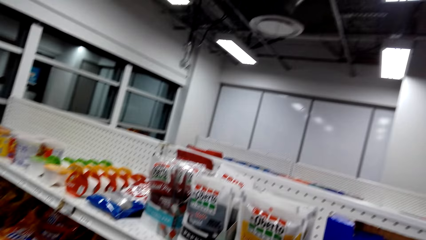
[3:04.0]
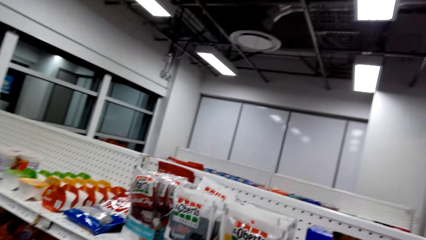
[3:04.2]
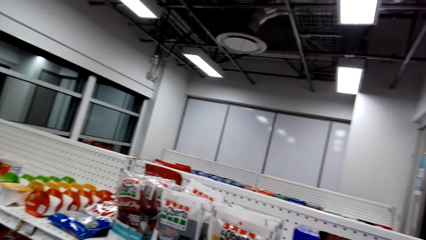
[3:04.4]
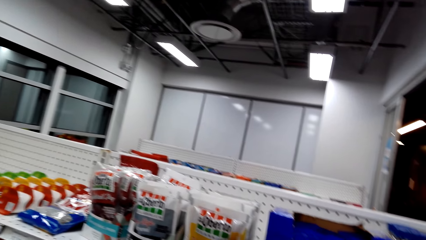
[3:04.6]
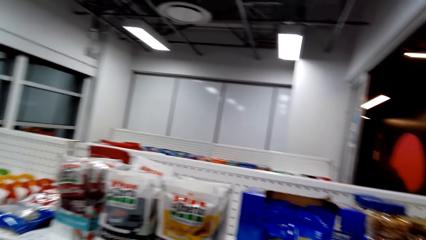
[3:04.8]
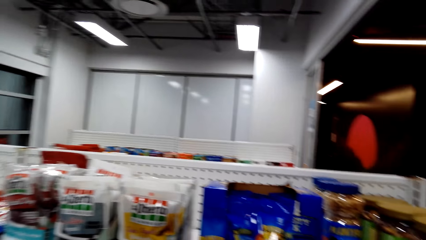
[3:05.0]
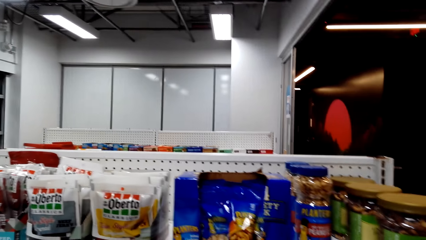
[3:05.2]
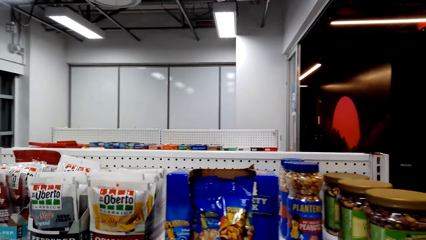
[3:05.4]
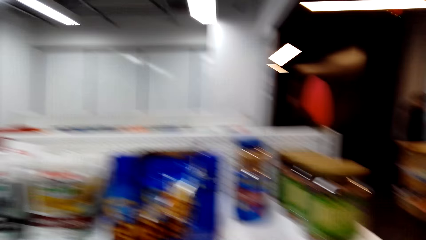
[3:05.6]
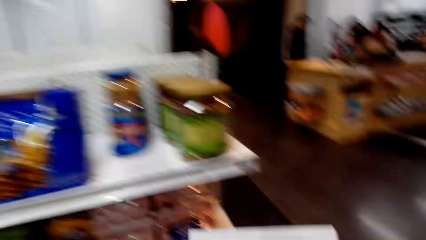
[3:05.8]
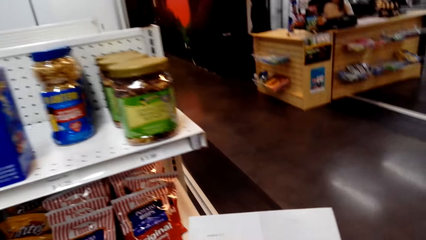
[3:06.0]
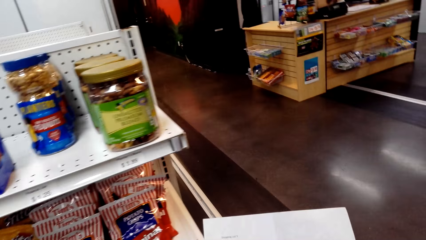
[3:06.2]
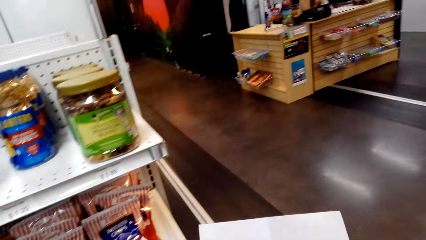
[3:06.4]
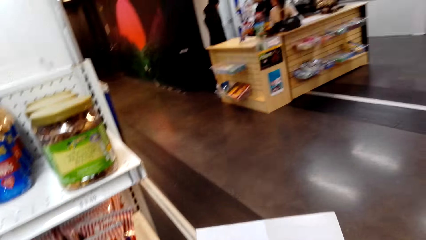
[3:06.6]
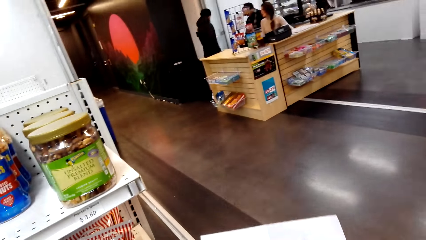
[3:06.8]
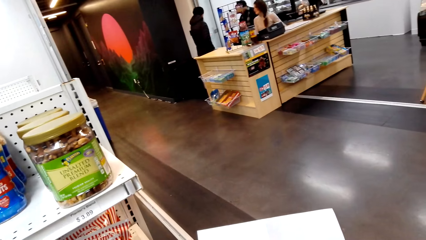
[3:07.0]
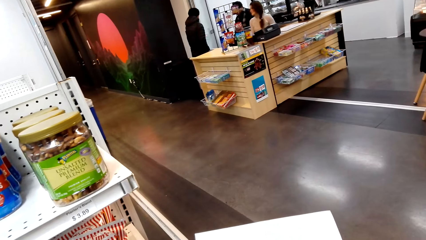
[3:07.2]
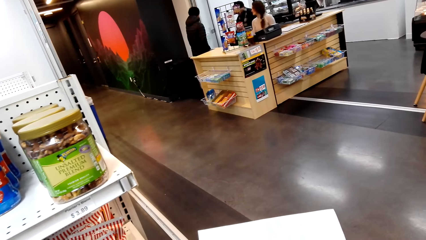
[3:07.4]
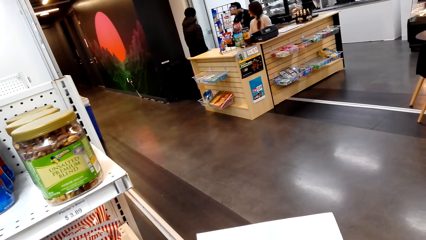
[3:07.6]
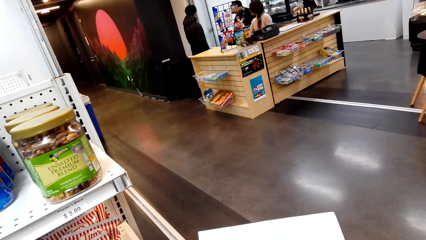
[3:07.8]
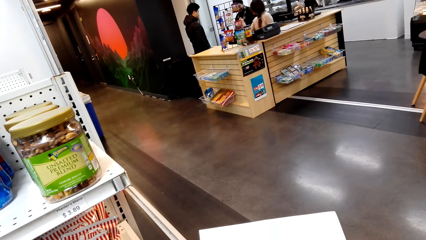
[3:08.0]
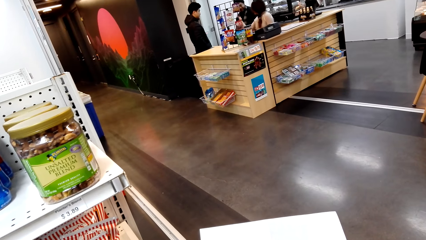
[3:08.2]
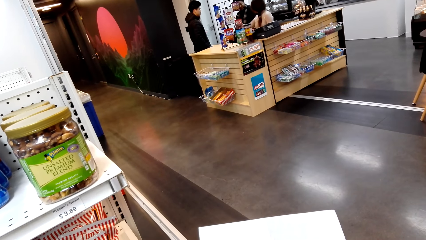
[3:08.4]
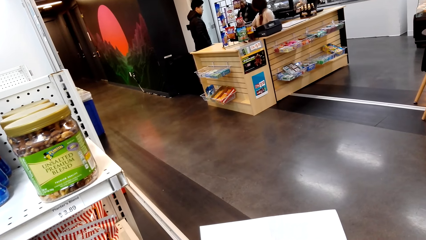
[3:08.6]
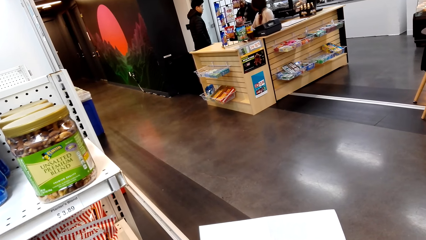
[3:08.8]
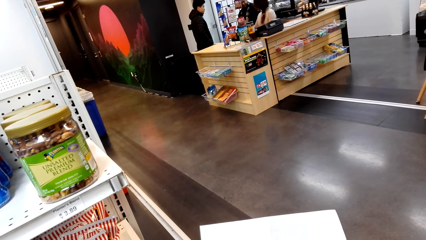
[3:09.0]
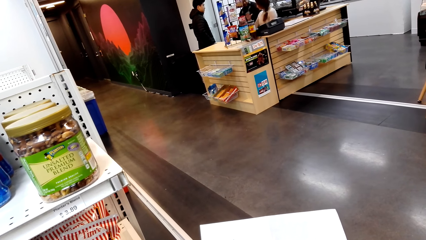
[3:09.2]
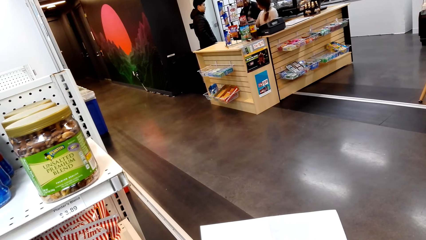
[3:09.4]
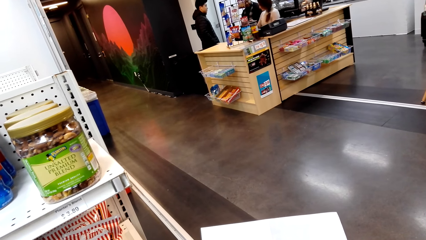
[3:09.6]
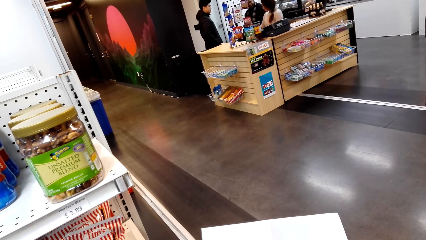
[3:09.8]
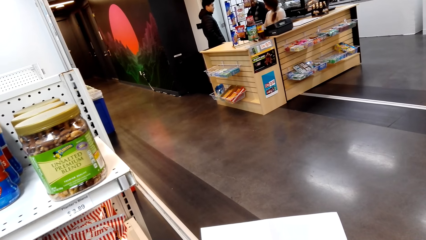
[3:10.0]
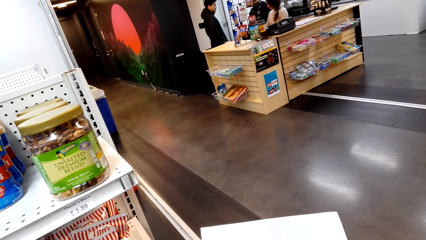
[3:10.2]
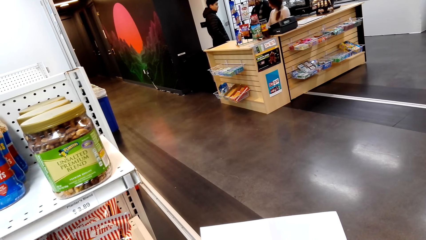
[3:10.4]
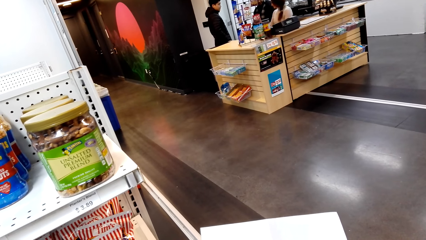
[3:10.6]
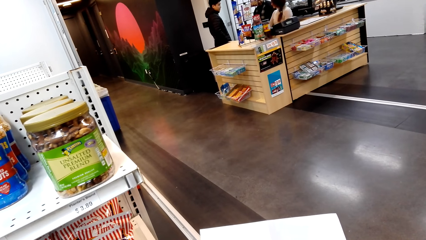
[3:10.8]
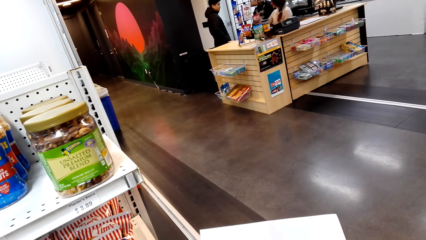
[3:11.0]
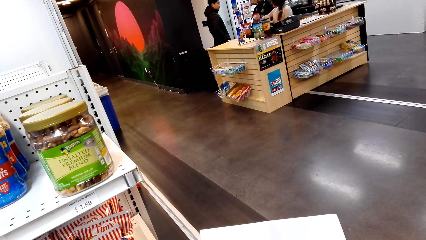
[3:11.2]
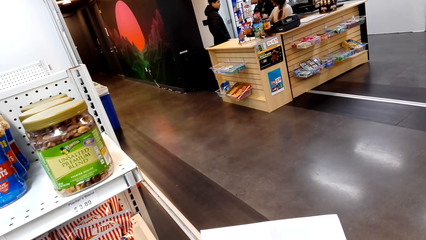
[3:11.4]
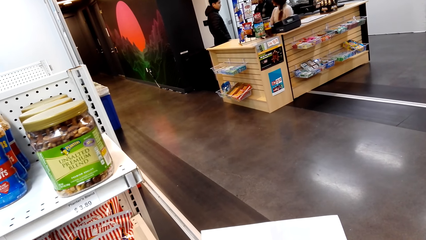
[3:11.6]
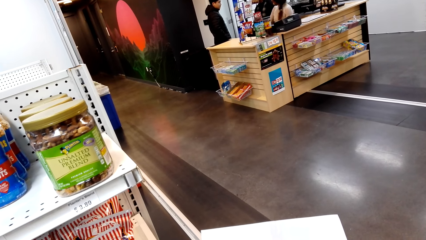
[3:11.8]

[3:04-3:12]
A person sits at the counter. Another person moves her hand. A third person stands near the counter.

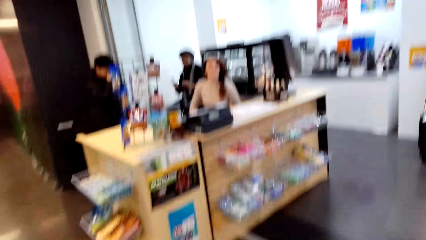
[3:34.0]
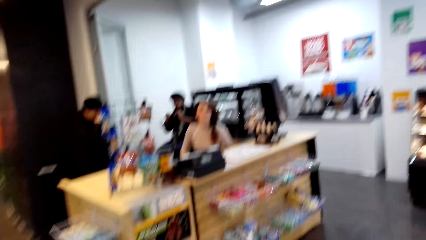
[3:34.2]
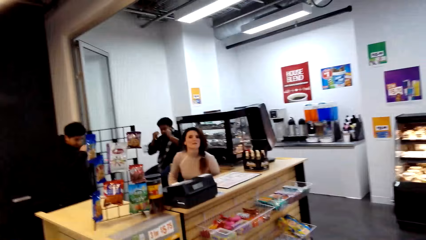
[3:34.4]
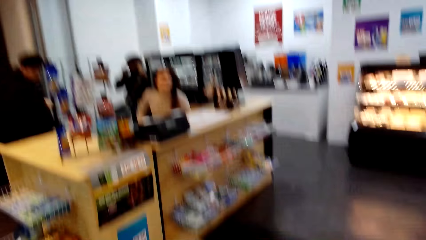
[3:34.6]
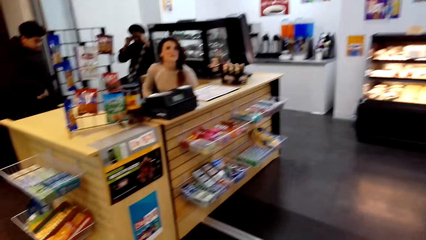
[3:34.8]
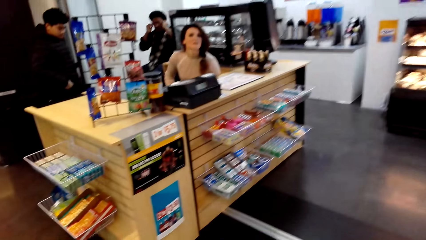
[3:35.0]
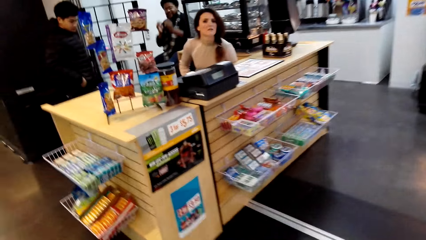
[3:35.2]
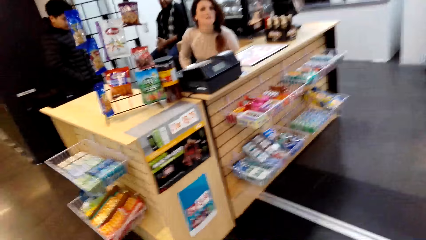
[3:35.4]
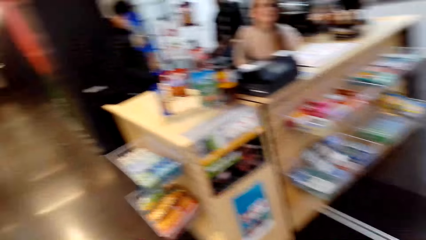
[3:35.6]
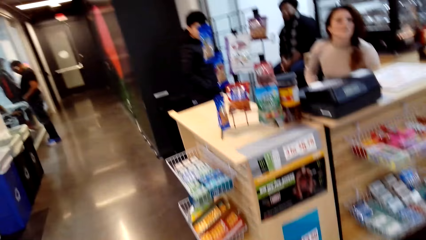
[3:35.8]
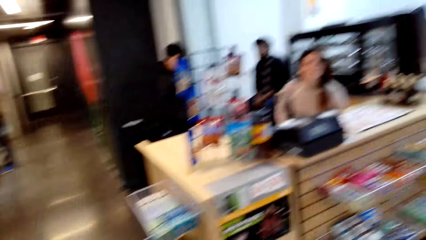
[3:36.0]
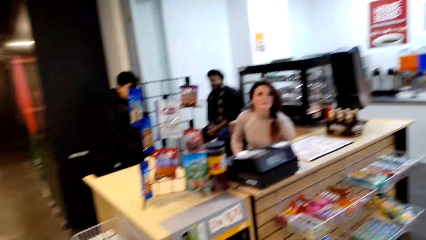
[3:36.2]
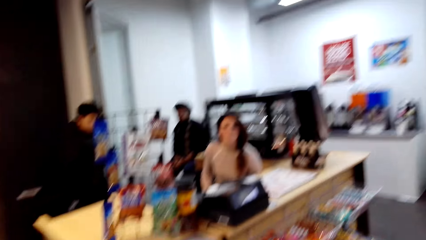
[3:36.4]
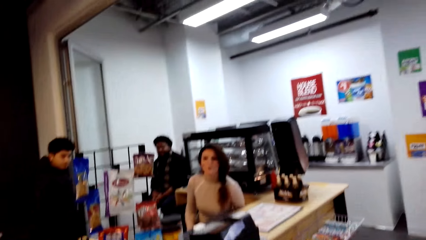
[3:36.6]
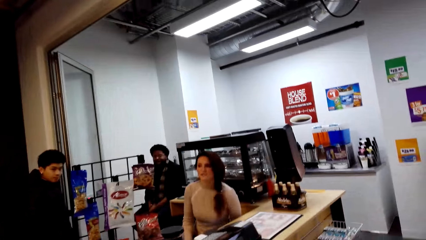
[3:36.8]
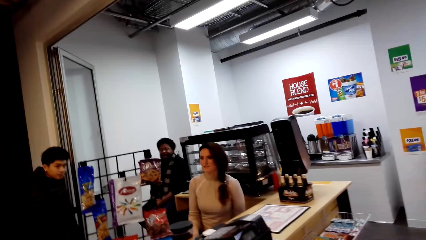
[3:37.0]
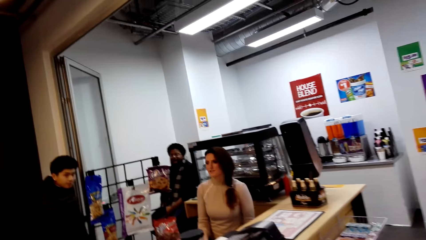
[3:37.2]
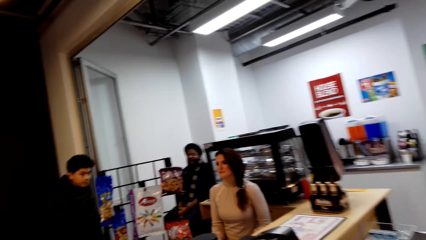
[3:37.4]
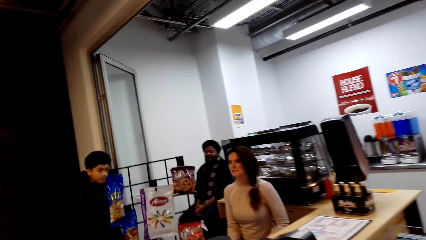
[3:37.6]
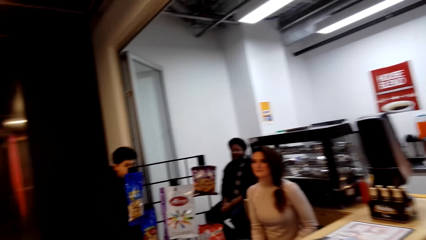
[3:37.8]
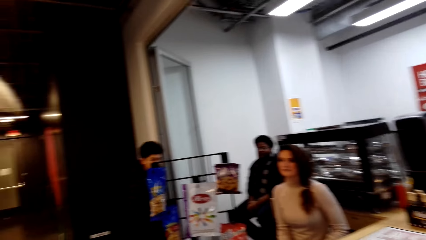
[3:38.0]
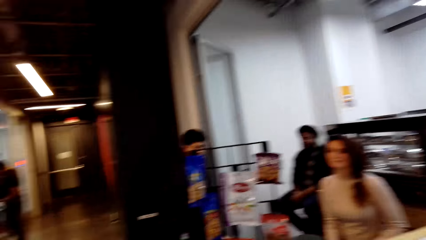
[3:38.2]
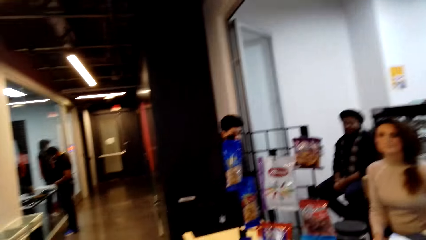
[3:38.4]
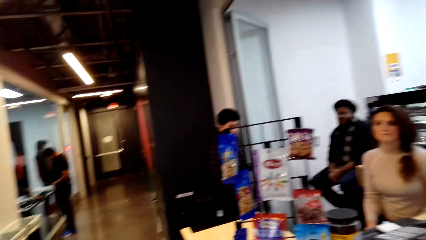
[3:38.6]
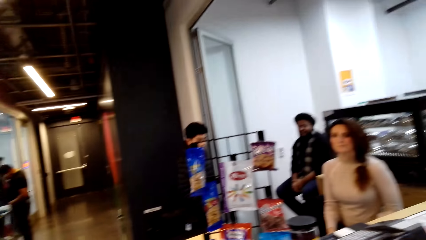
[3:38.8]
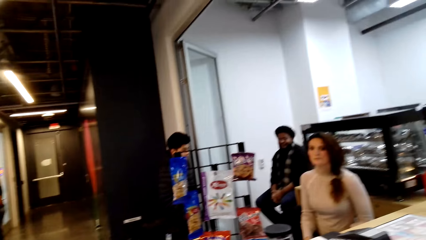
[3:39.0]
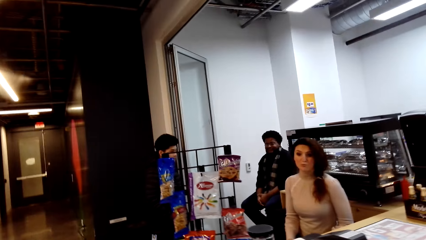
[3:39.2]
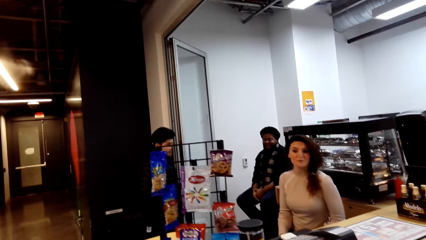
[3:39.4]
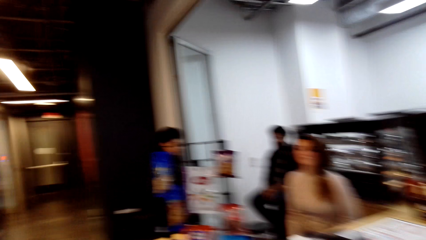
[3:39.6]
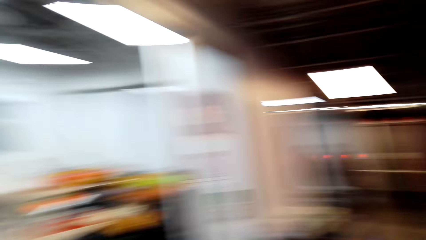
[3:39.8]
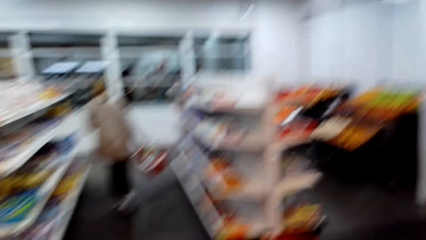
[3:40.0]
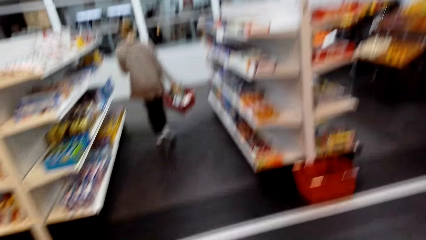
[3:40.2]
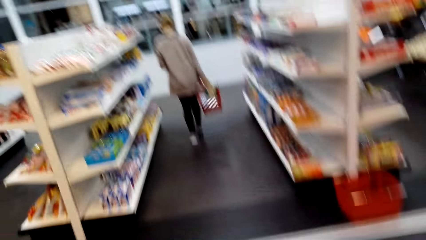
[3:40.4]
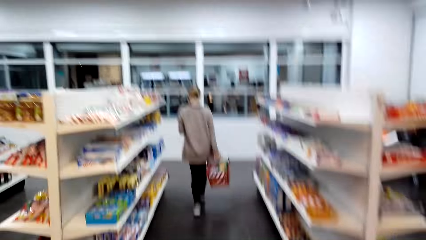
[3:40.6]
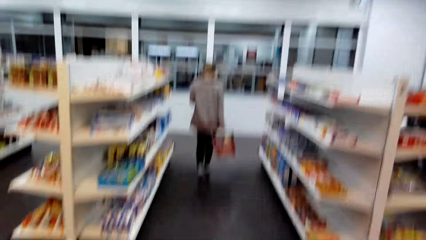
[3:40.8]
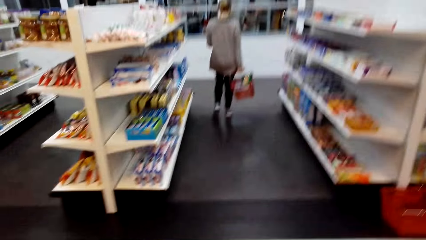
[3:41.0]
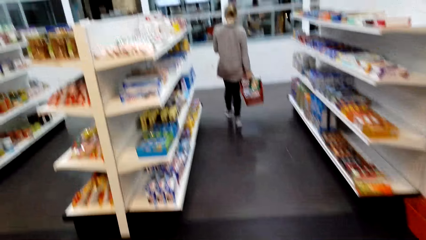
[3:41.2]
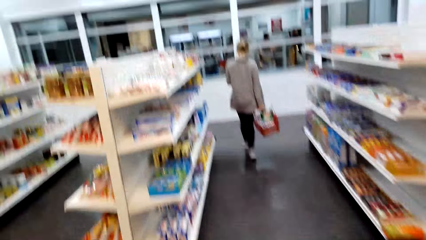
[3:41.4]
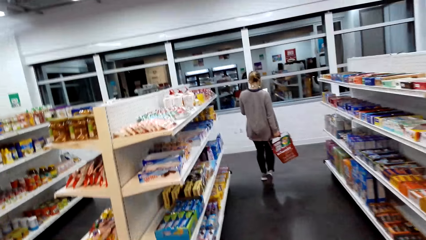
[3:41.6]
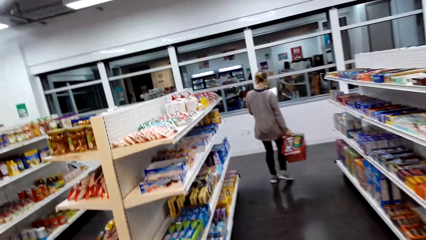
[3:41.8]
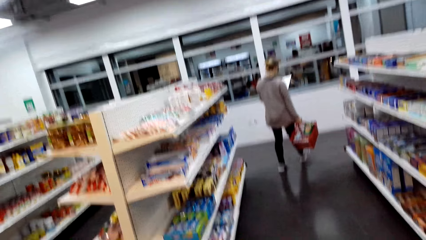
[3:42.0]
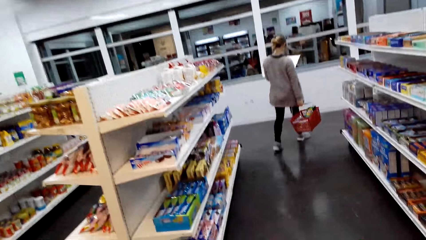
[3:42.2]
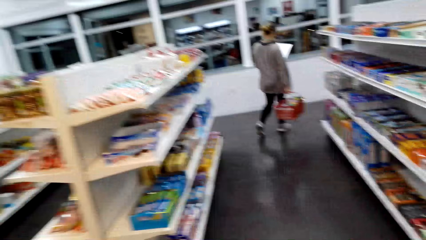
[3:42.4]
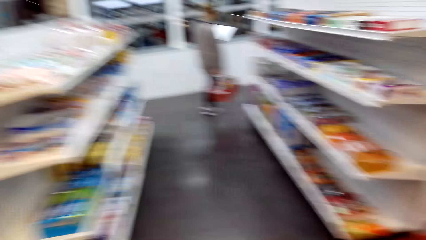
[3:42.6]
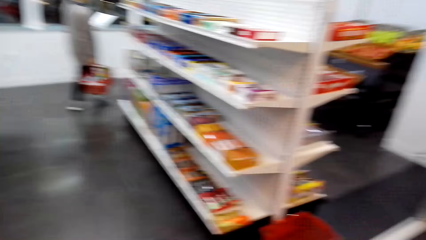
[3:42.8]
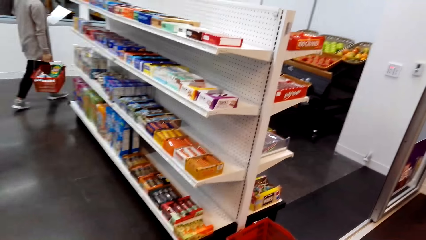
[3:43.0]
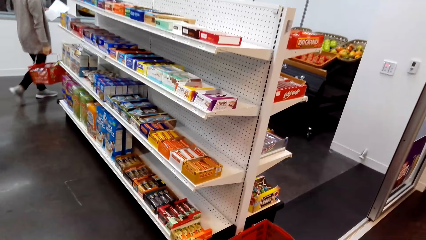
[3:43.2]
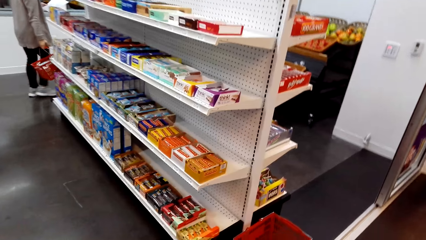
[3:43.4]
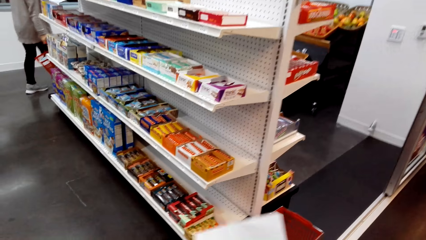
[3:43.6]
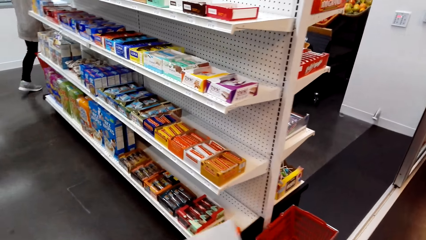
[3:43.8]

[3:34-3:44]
The camera wearer converses with a lady in the counter.
